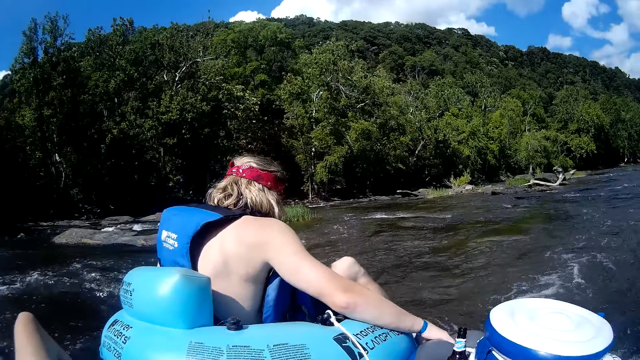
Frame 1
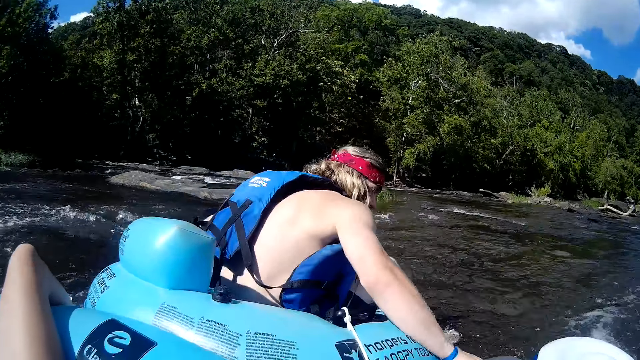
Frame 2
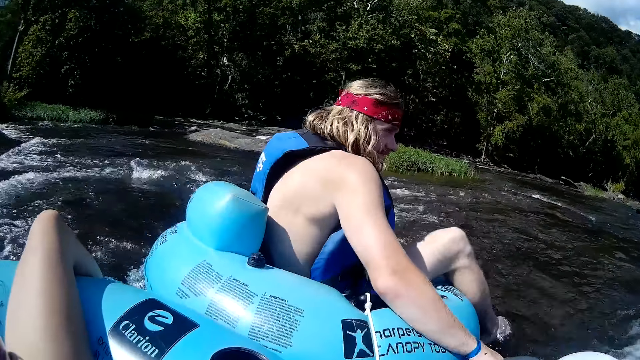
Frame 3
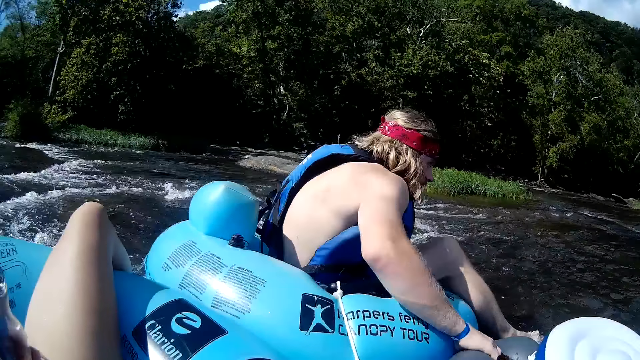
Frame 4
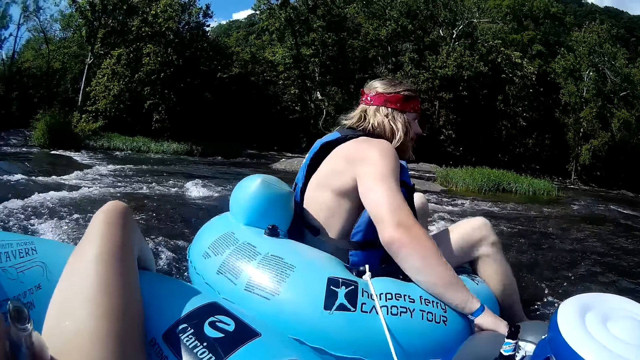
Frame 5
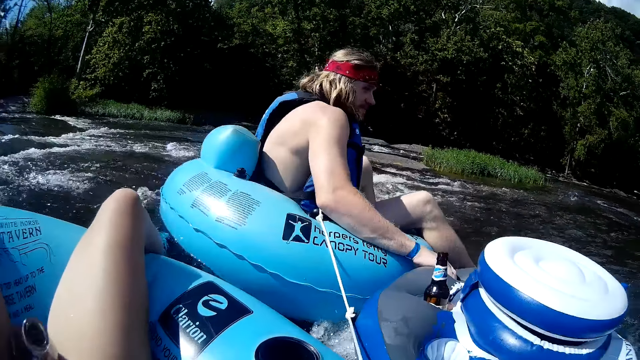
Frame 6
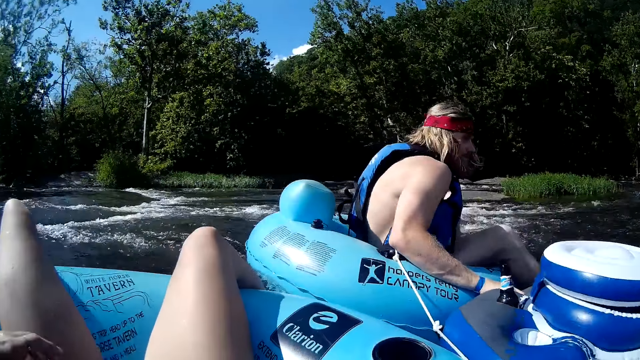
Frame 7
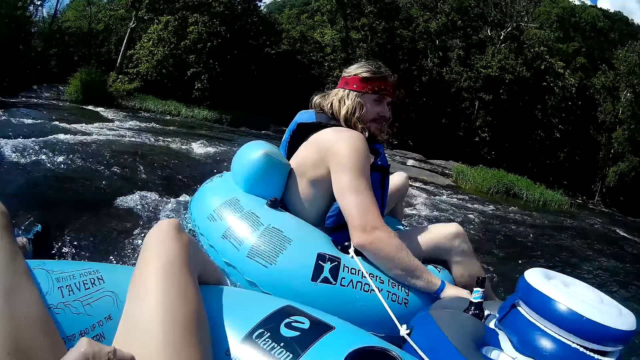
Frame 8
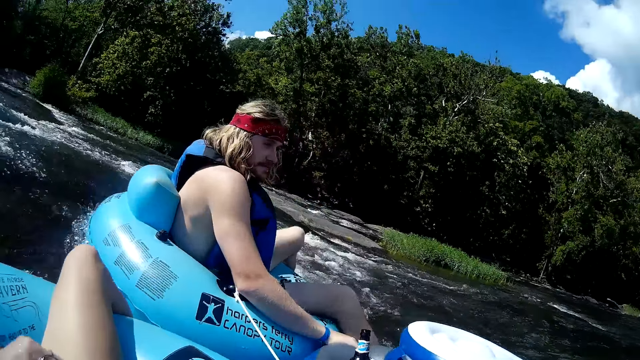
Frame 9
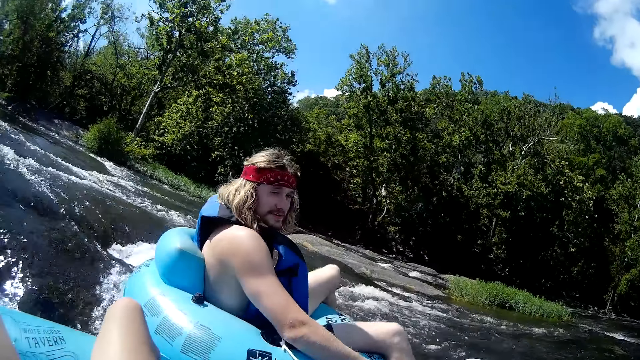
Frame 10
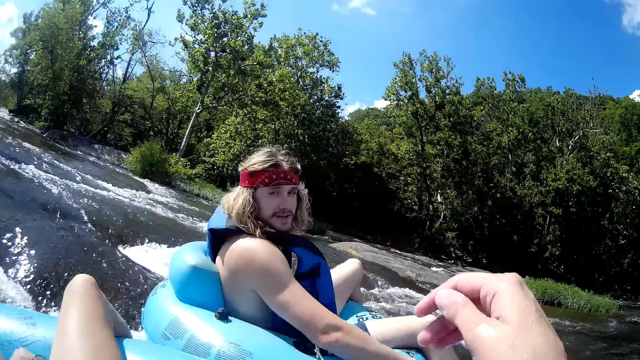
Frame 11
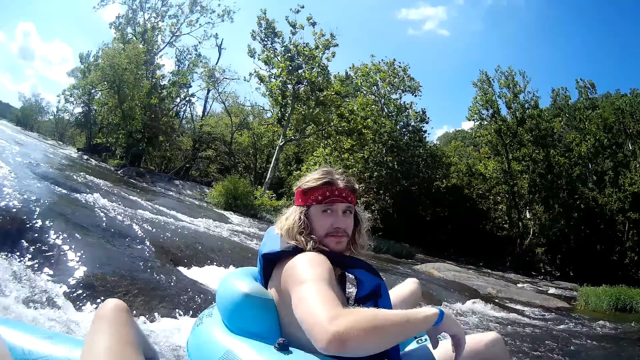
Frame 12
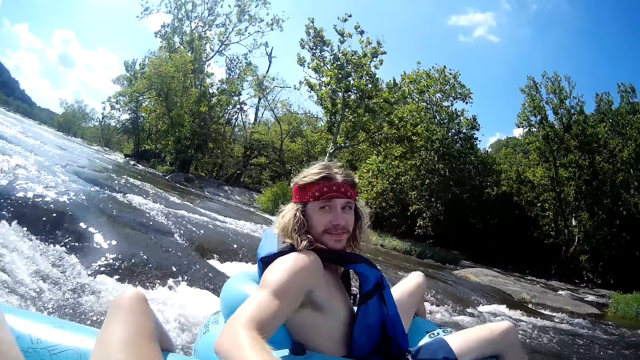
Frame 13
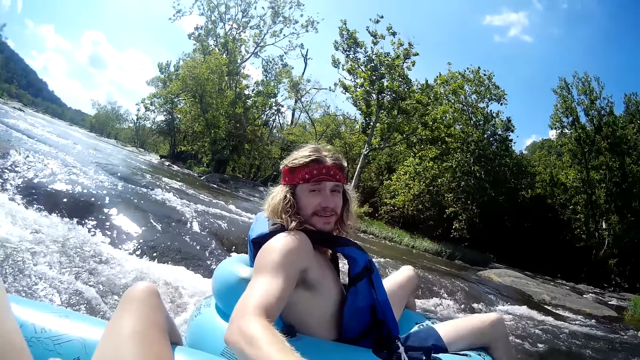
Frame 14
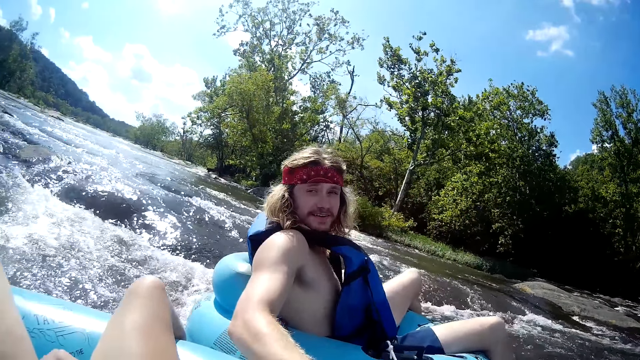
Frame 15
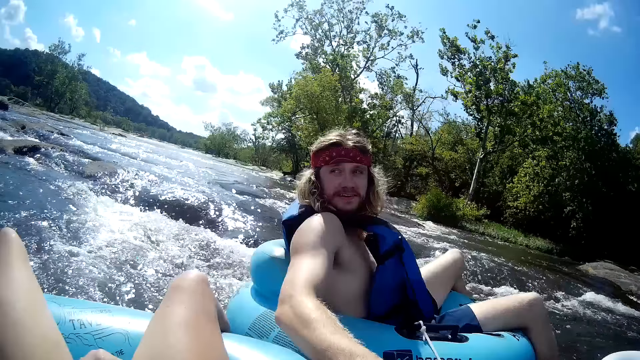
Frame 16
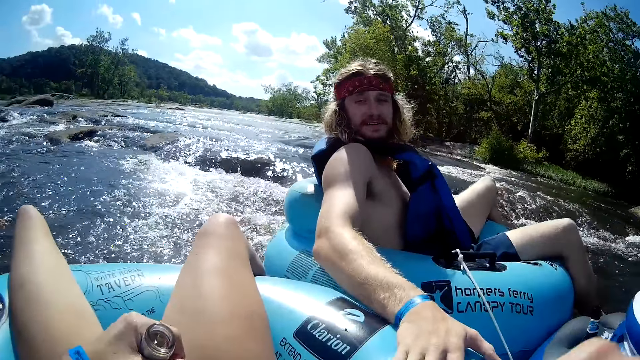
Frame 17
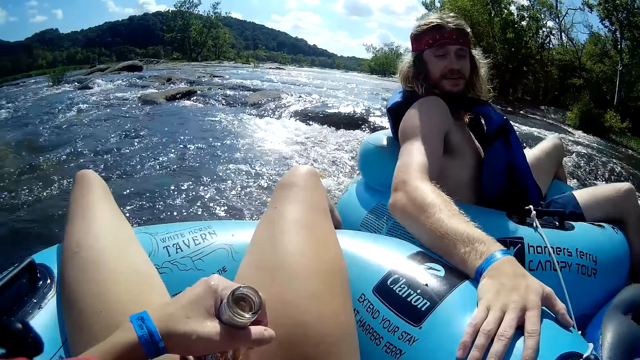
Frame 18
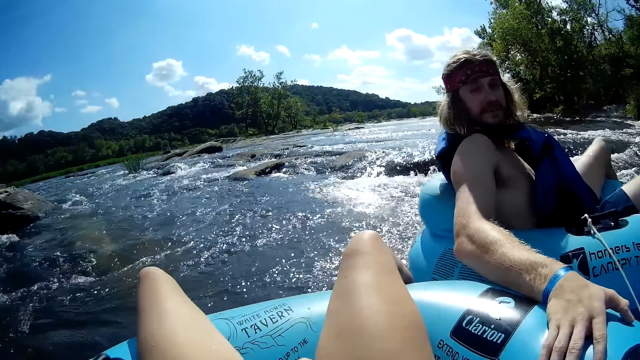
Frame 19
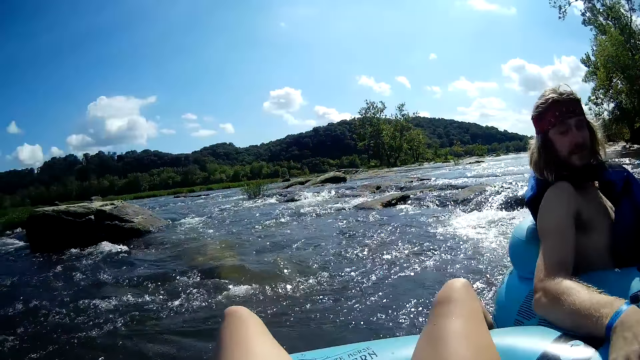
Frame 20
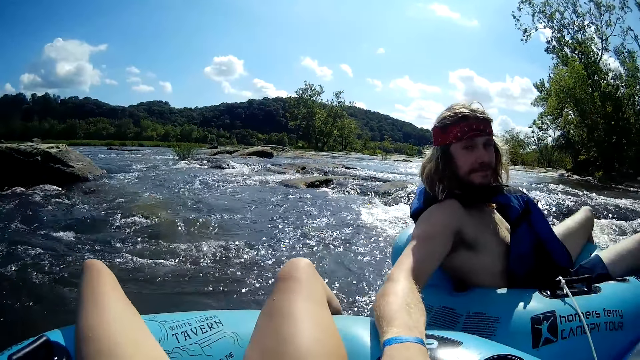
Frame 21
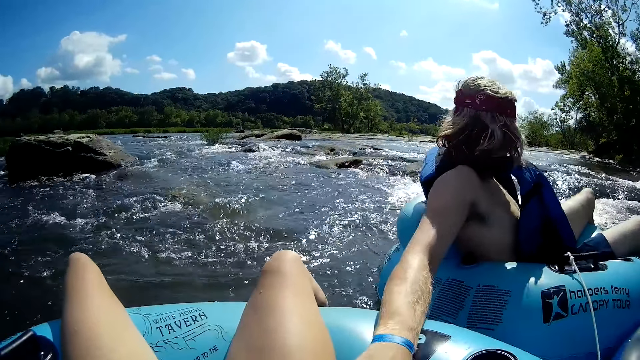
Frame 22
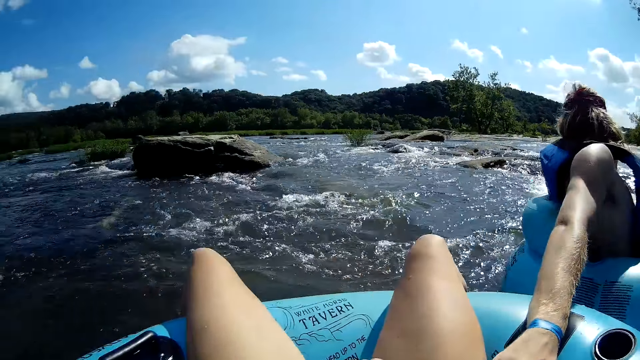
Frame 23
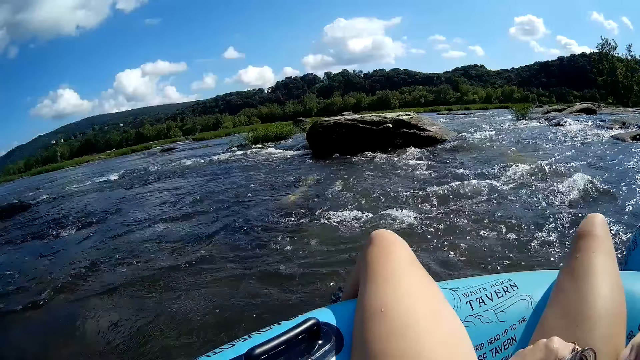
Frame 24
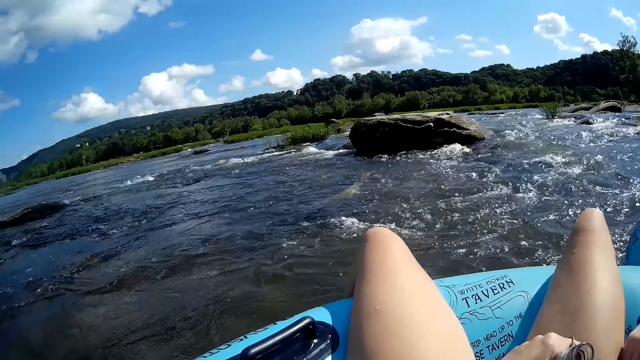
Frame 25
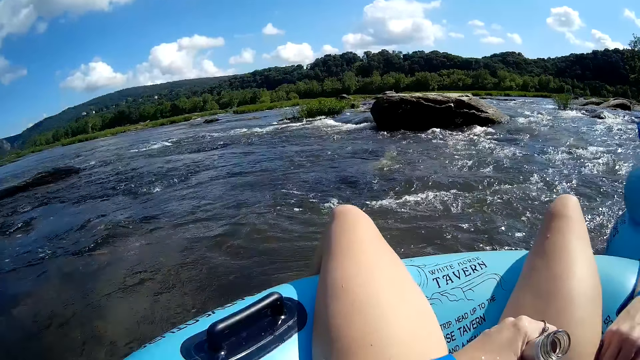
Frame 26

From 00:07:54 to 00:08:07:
A man converses with the camera wearer.

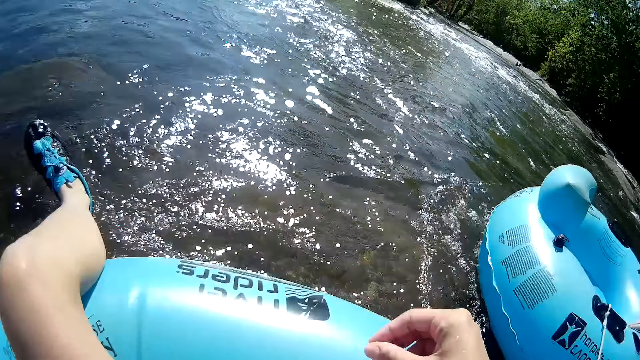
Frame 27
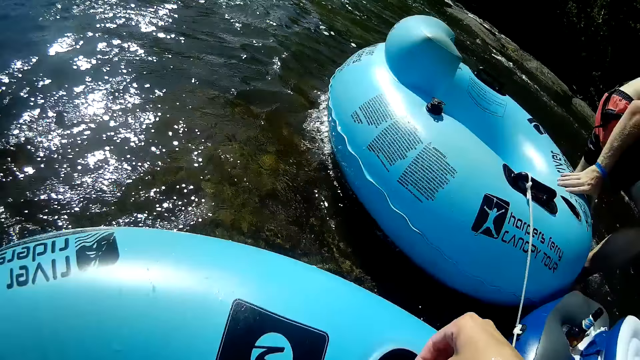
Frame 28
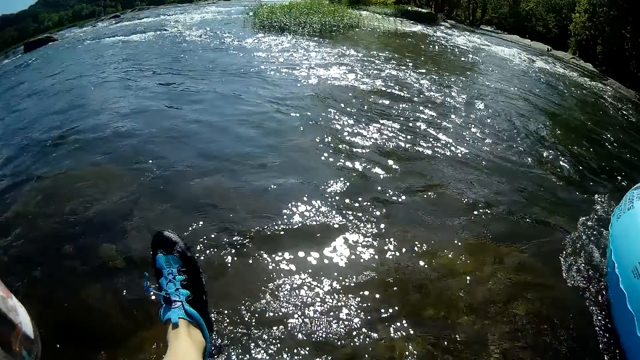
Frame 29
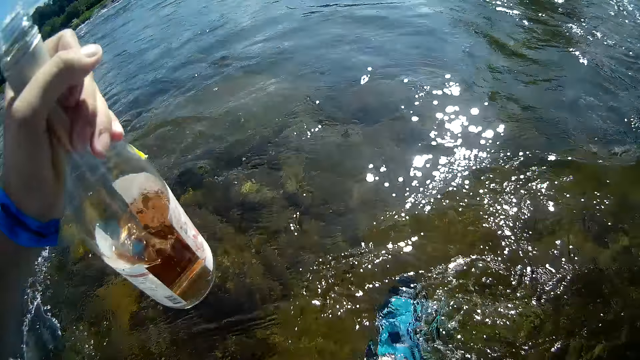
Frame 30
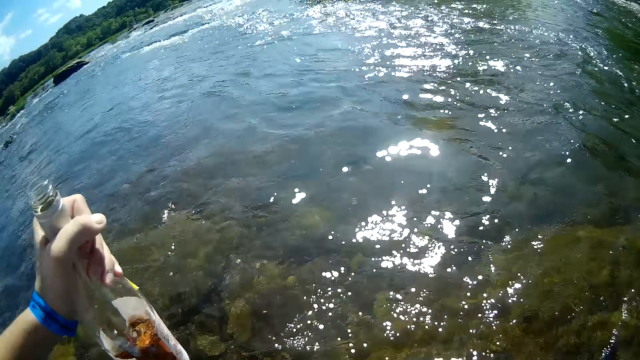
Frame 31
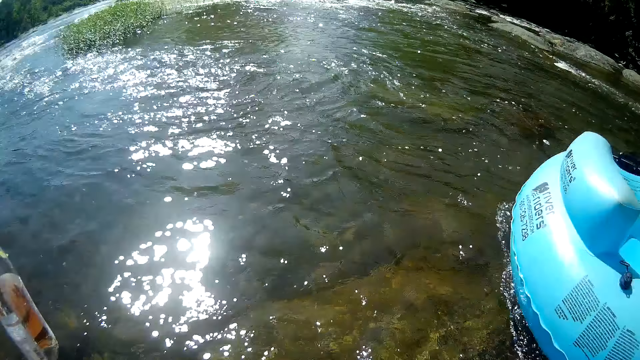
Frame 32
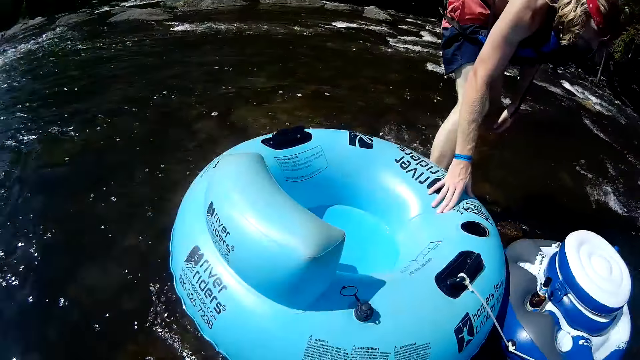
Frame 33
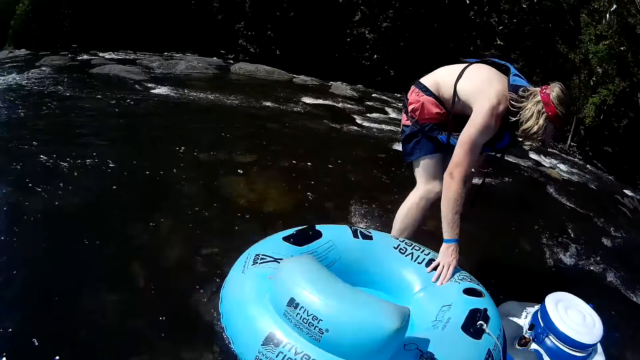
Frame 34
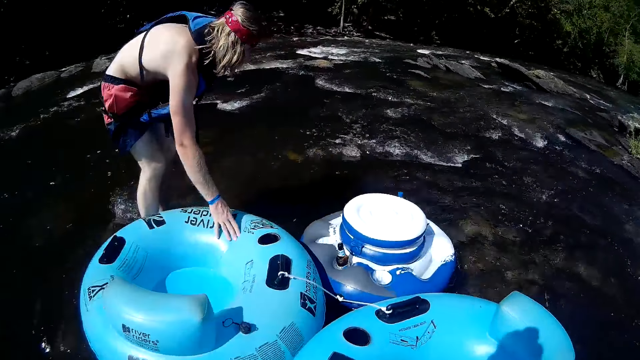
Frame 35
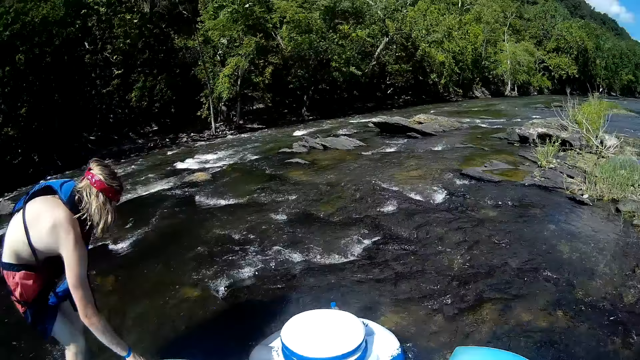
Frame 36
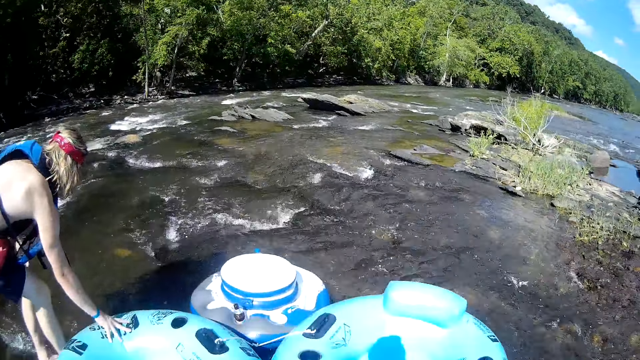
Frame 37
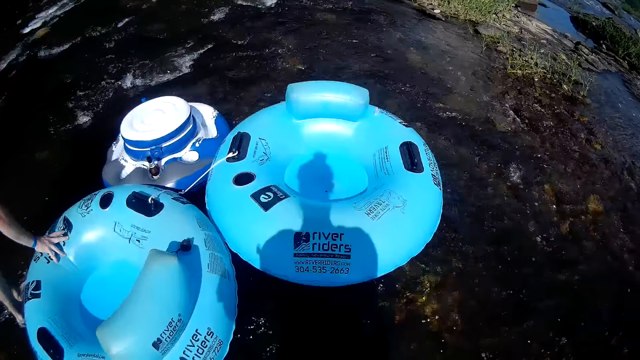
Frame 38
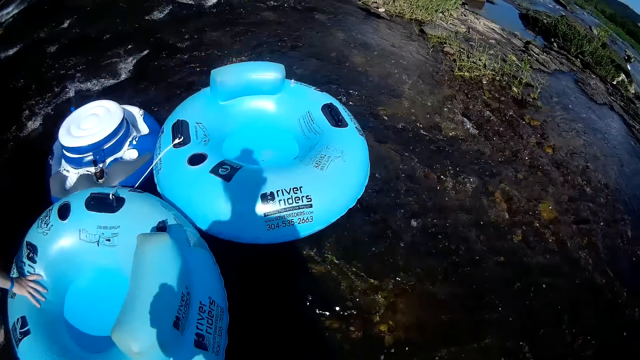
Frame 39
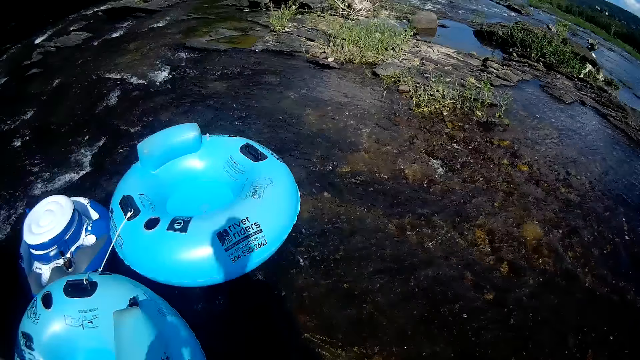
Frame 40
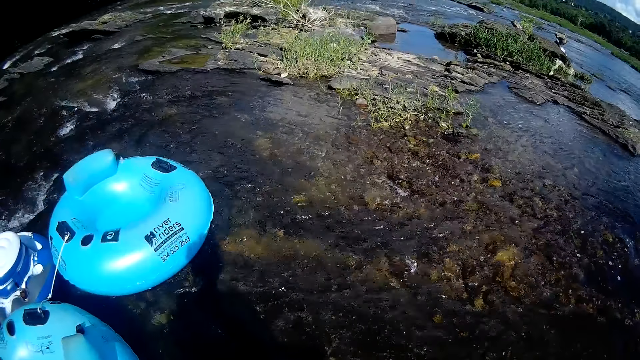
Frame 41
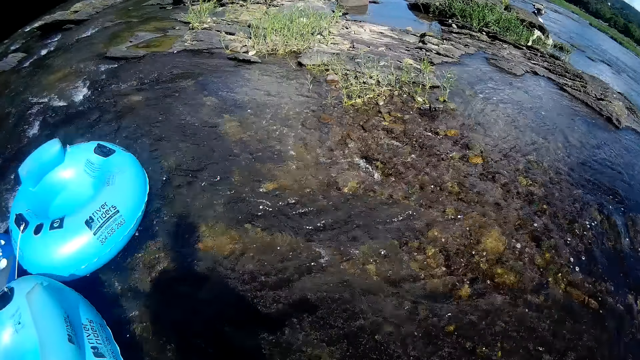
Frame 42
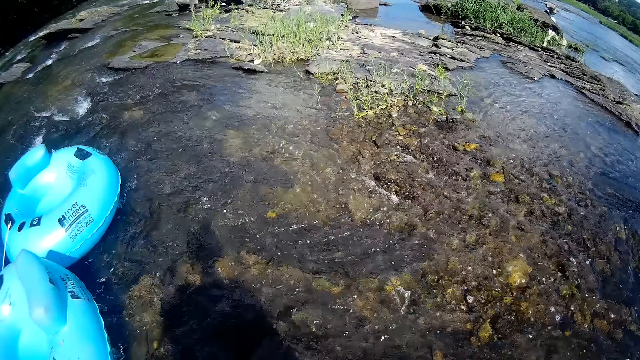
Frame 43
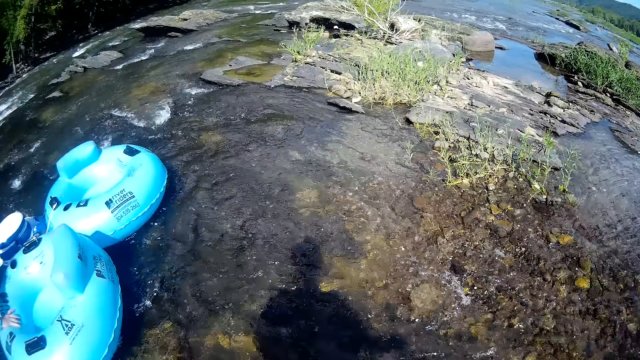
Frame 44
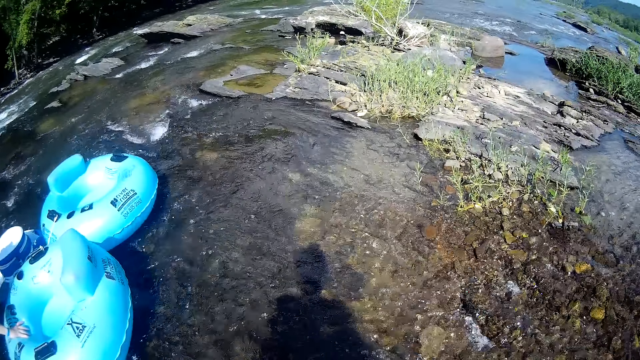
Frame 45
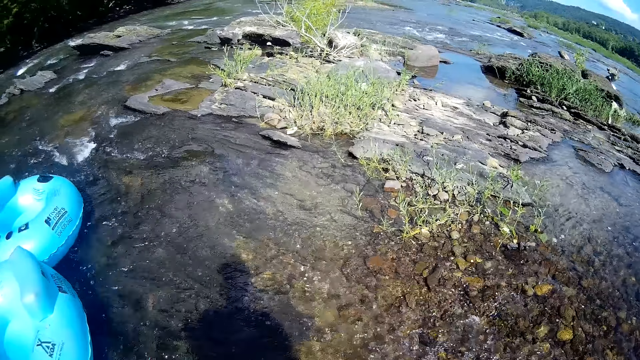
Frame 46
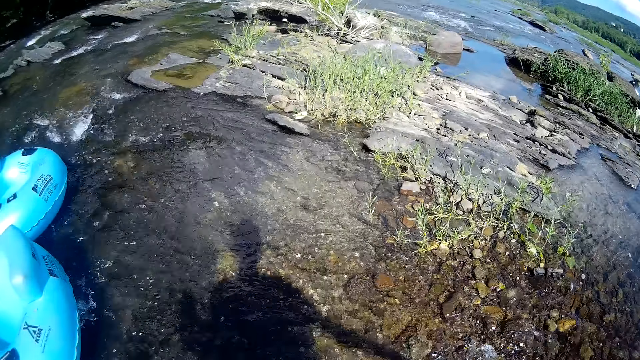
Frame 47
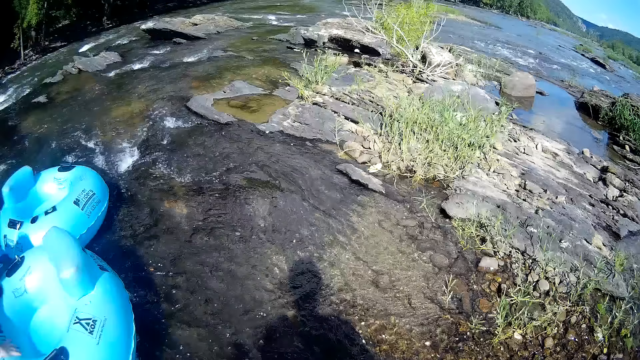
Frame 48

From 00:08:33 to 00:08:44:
The camera wearer steps into the river. The man stands on the river with his right hand on the floater. The camera wearer walks inside the river.
